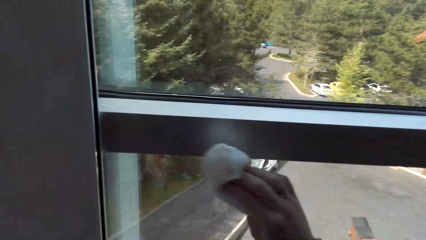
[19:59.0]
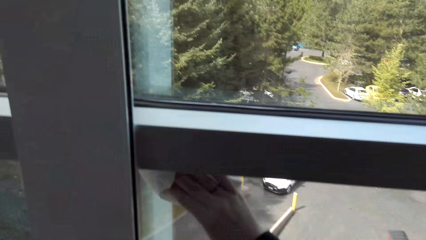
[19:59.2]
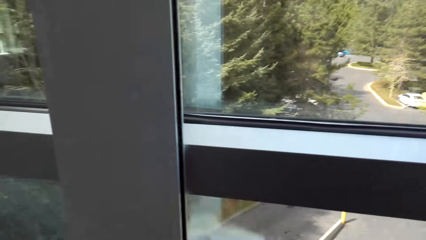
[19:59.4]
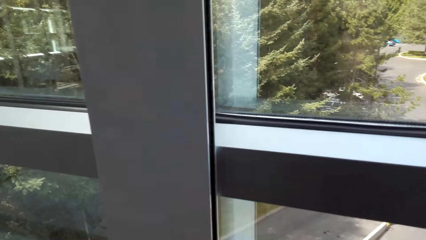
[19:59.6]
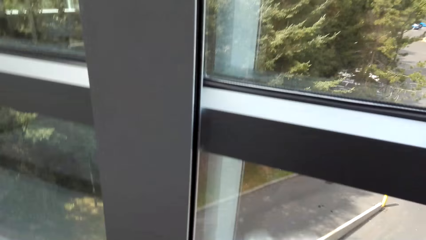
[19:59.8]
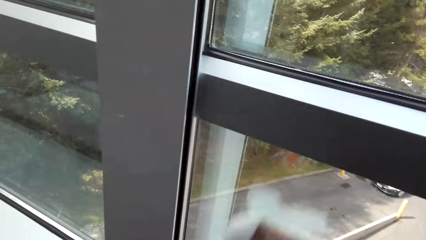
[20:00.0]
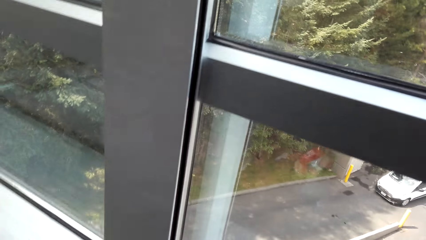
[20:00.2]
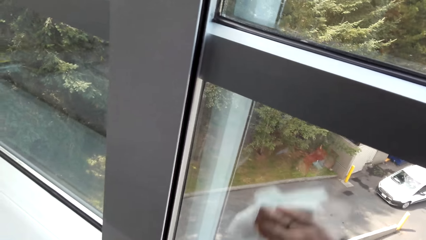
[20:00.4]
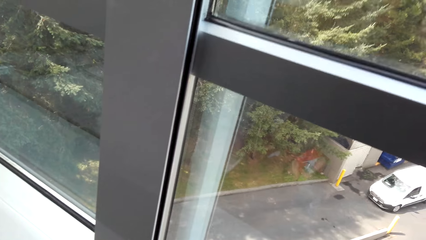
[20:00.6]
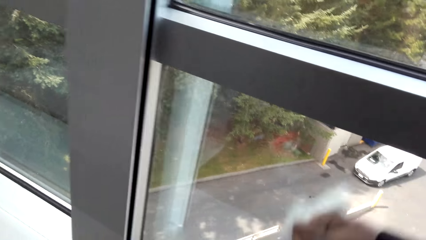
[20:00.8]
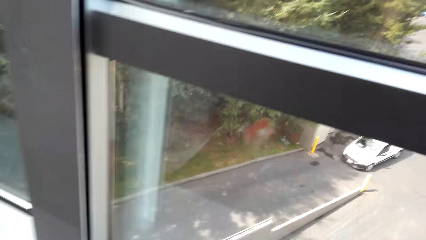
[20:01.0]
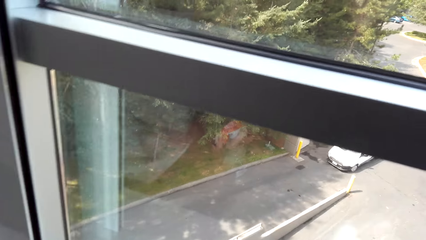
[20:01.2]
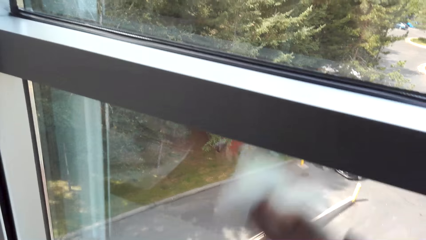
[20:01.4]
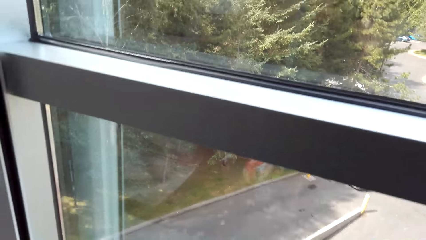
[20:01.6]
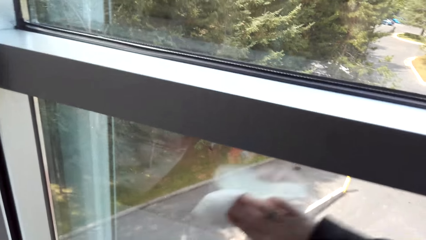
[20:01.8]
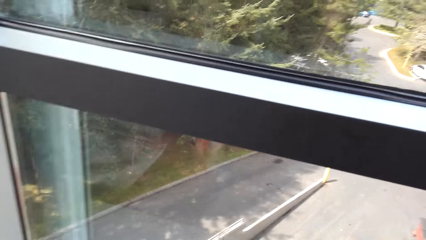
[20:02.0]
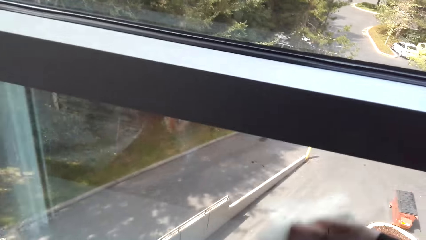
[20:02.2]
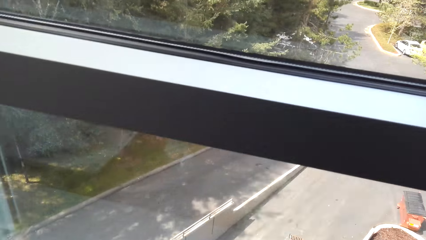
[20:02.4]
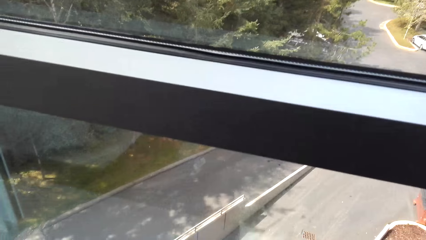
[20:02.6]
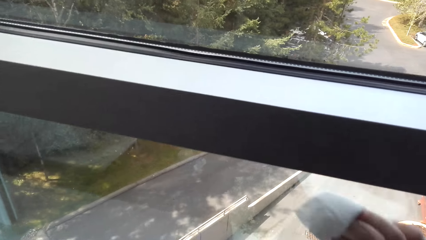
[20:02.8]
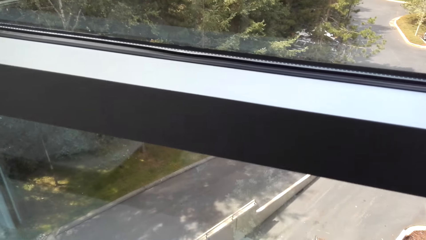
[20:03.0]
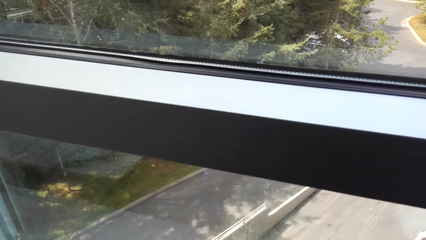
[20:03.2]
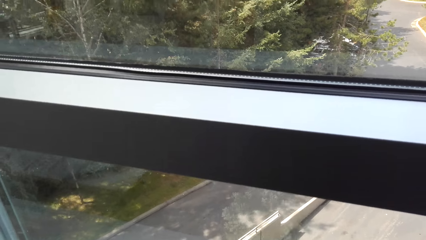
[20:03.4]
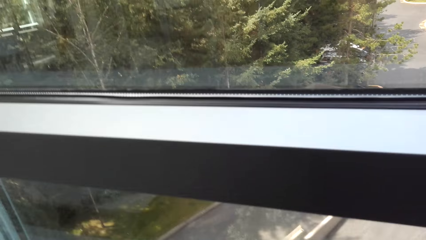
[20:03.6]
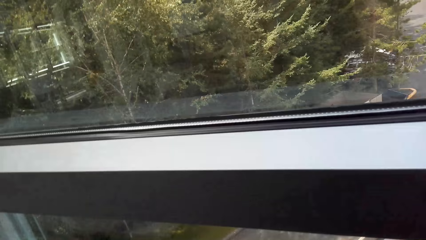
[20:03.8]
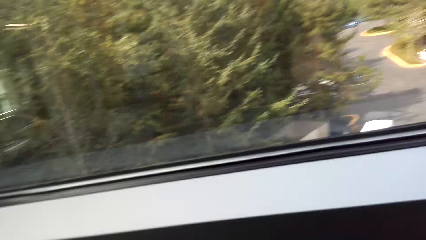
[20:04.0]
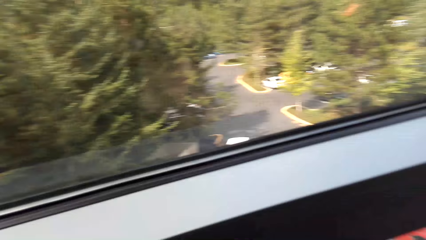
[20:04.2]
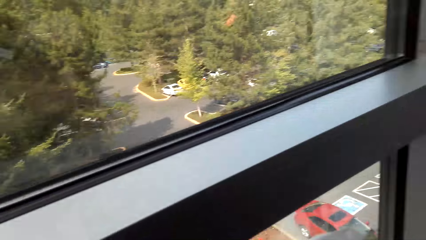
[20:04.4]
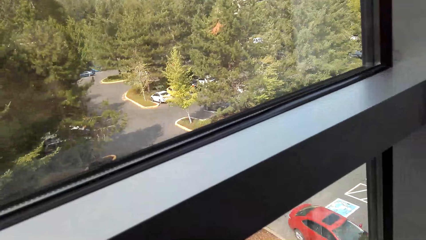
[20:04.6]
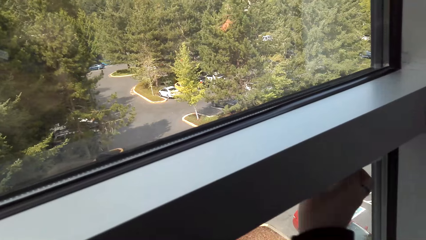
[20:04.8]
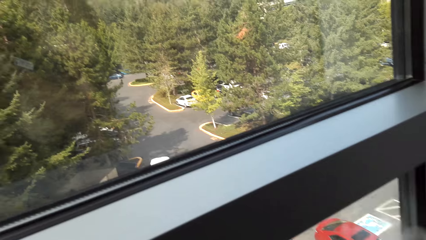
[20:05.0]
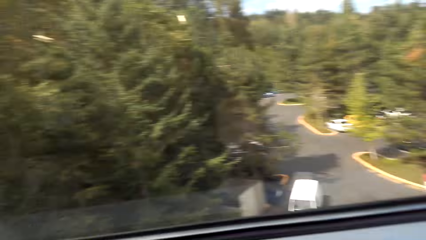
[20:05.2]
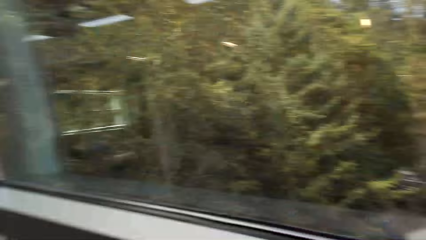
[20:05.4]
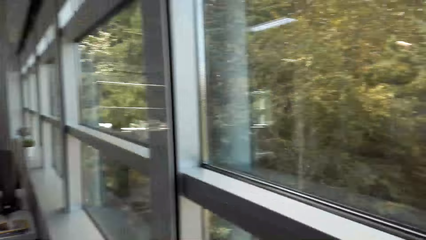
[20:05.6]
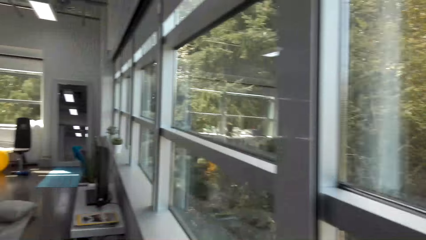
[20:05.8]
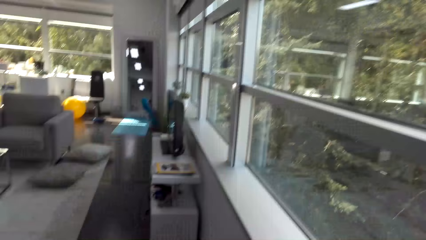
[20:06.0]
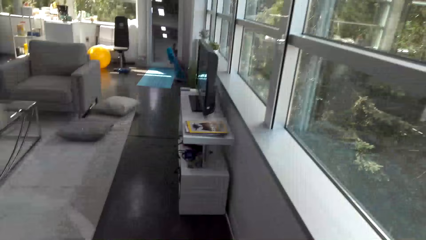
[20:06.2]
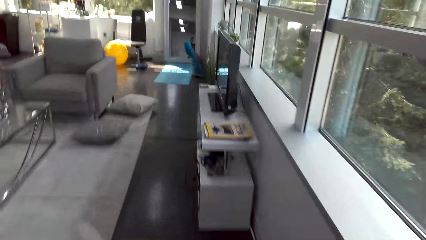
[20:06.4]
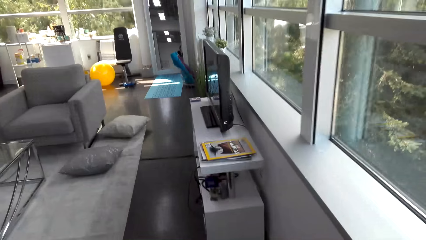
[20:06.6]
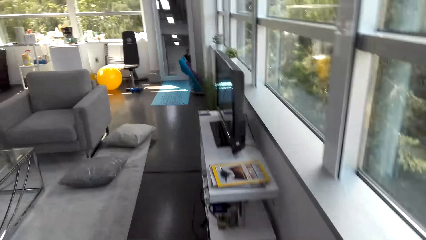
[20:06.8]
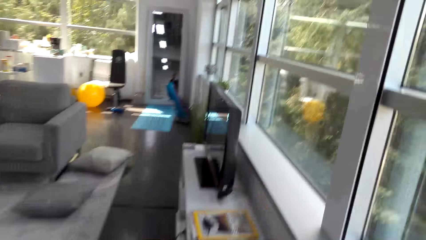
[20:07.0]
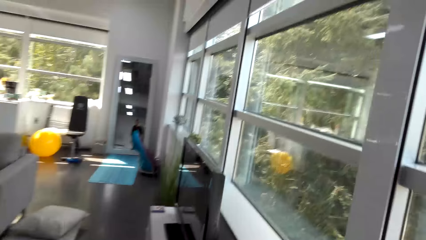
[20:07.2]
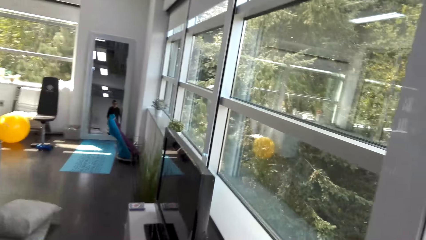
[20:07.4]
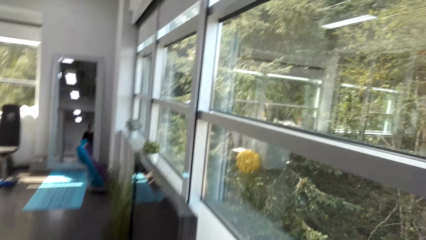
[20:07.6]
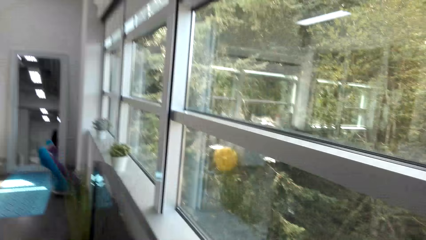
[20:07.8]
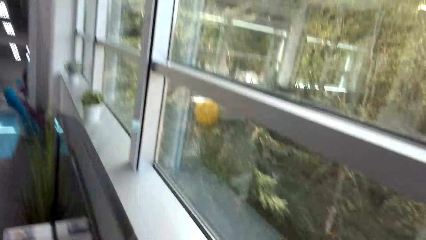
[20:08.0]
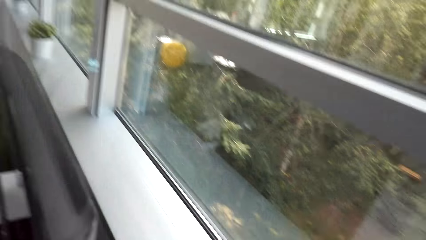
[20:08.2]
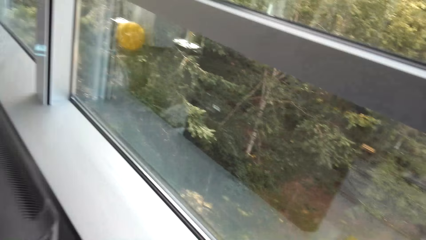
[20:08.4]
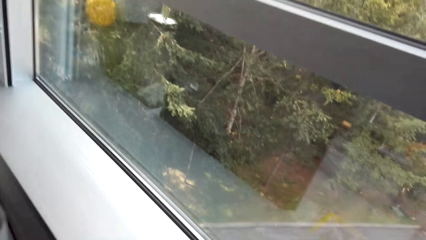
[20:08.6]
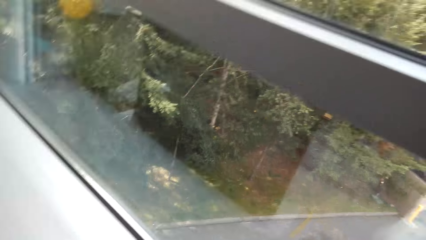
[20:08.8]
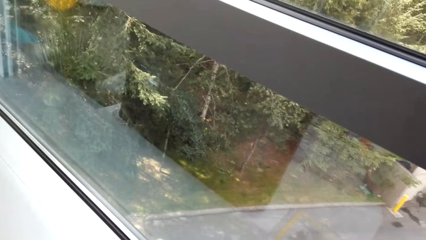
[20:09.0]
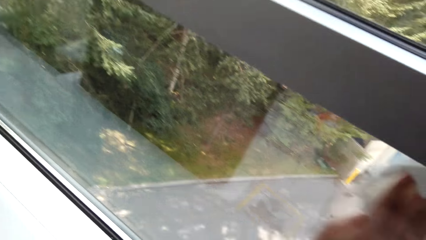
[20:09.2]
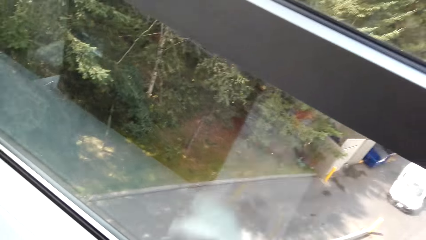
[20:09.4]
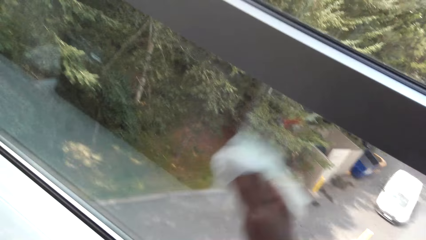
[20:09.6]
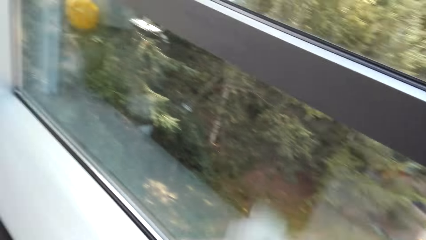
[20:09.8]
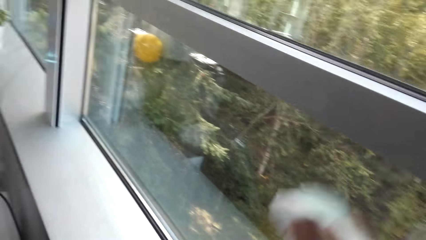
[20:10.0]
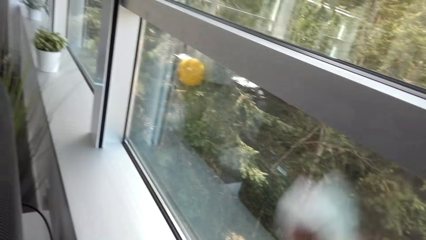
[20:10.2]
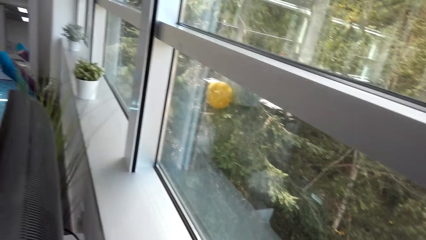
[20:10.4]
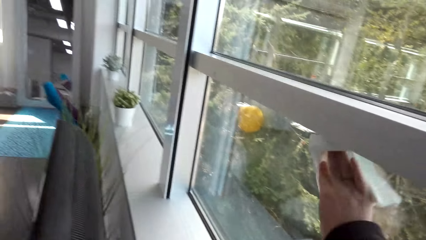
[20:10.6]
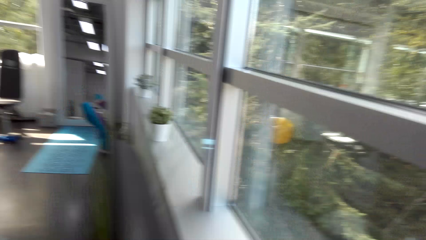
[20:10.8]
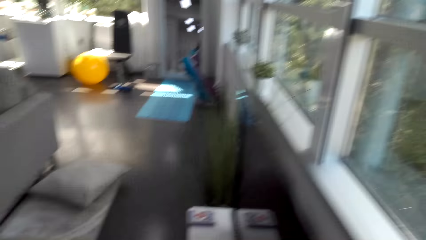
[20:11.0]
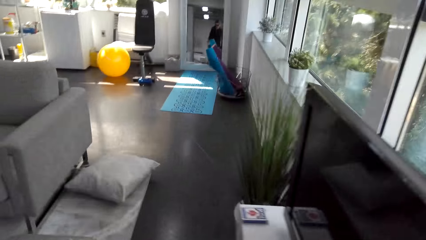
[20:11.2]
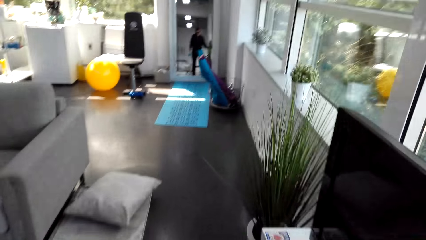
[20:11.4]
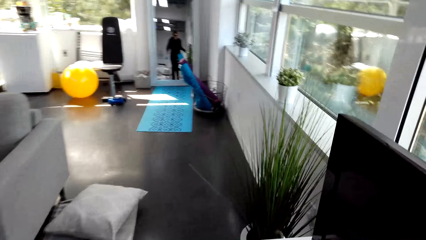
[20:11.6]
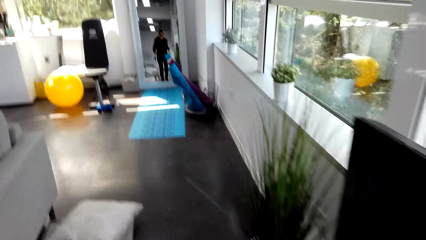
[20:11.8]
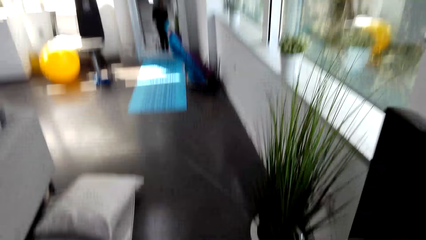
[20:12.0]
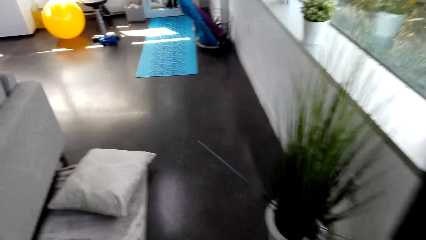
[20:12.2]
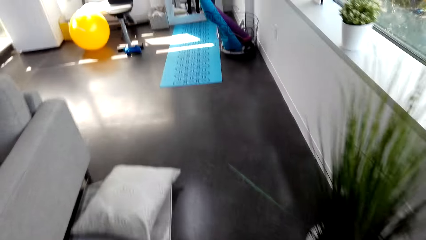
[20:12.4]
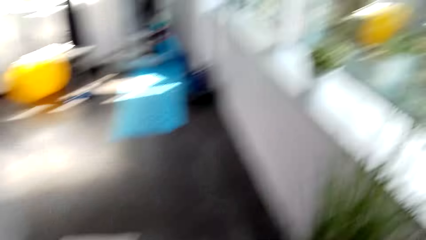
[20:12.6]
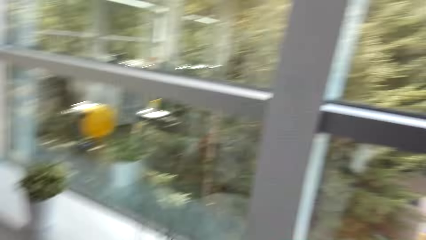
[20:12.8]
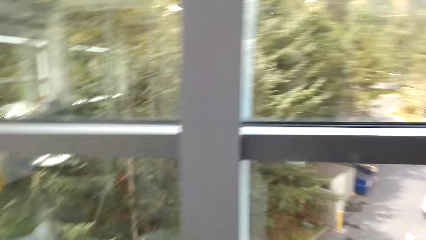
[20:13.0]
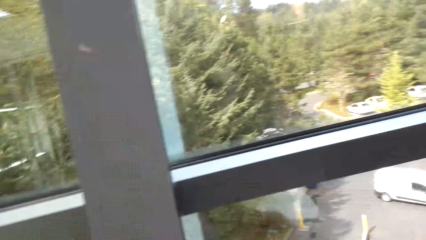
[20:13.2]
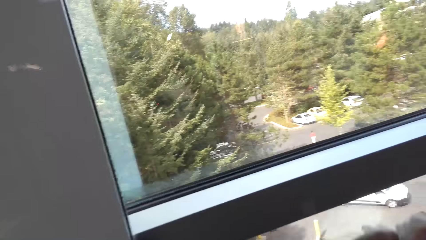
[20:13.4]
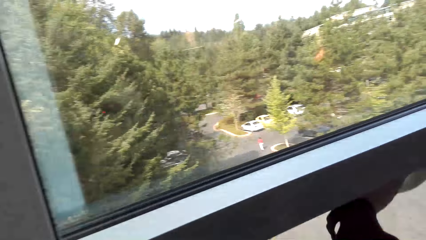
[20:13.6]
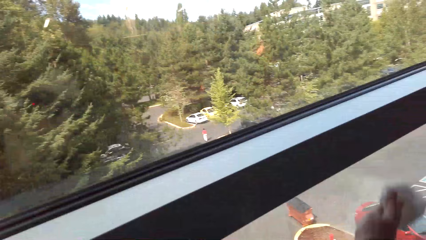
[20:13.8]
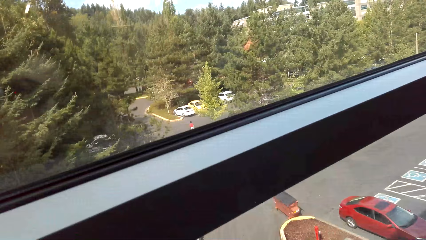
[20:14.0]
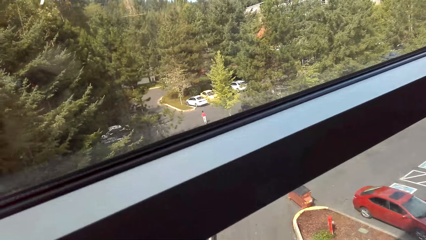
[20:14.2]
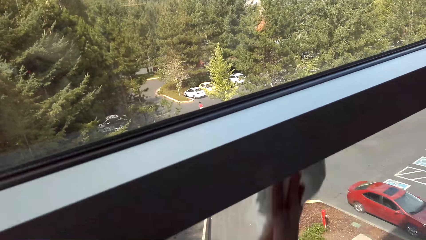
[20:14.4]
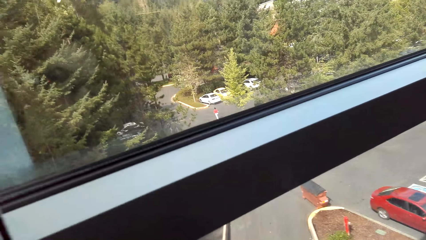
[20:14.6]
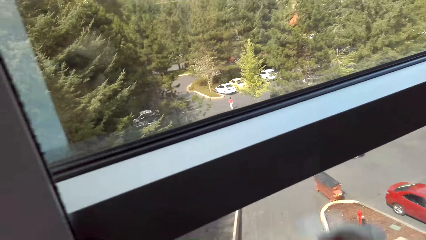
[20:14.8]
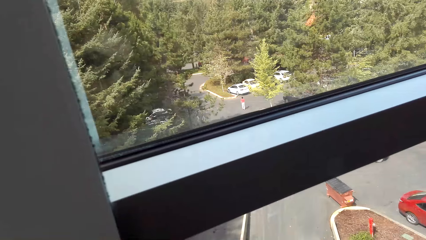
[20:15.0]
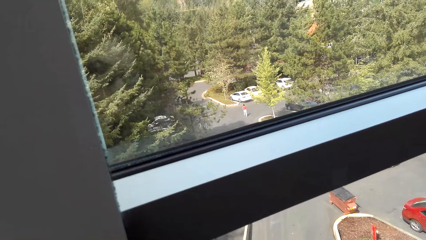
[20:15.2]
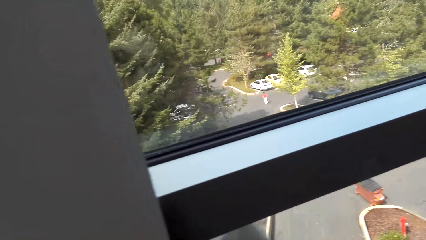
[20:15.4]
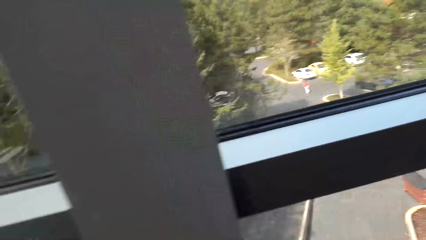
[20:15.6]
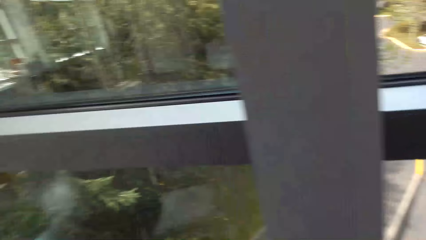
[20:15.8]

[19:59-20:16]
The camera wearer walks to the window behind the TV. They wipe the window with a paper towel.
